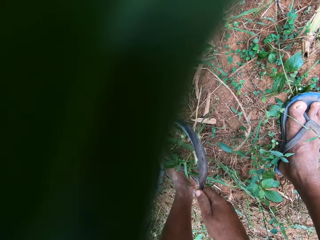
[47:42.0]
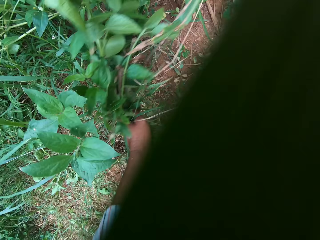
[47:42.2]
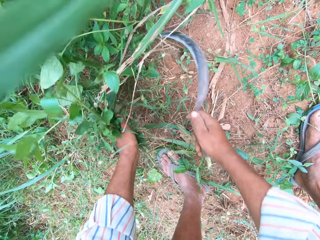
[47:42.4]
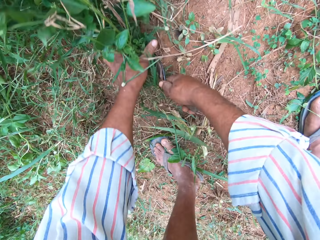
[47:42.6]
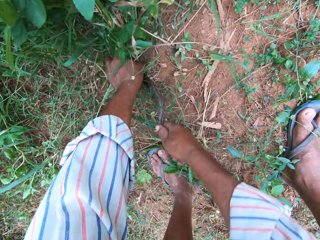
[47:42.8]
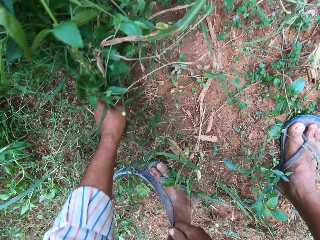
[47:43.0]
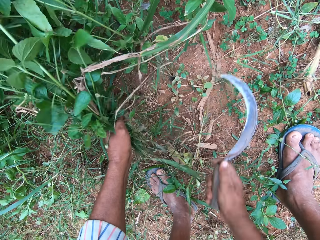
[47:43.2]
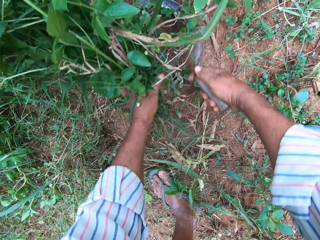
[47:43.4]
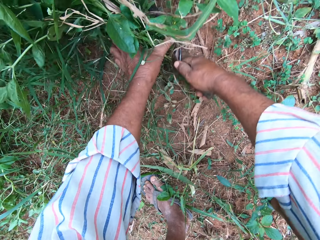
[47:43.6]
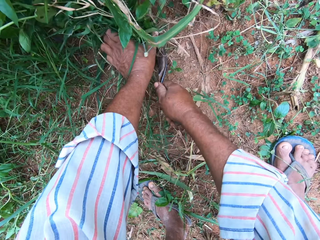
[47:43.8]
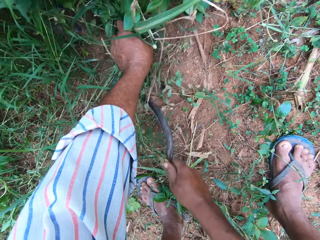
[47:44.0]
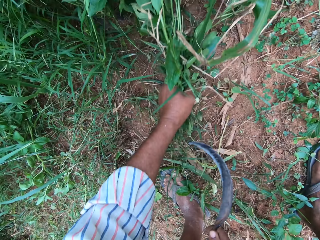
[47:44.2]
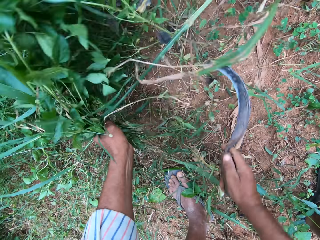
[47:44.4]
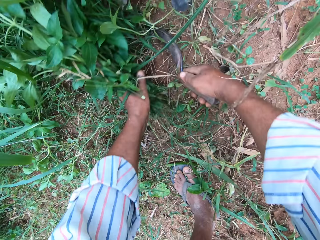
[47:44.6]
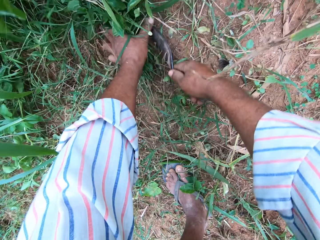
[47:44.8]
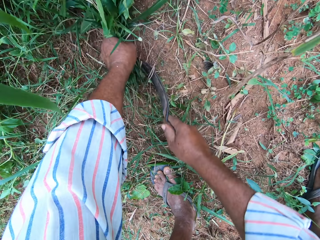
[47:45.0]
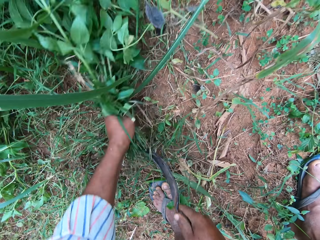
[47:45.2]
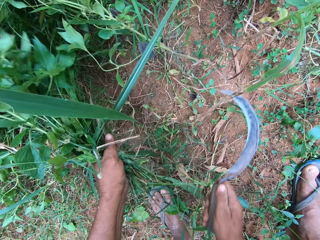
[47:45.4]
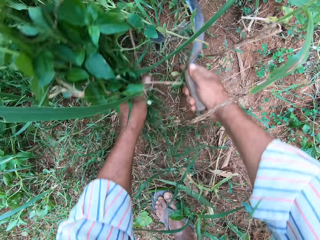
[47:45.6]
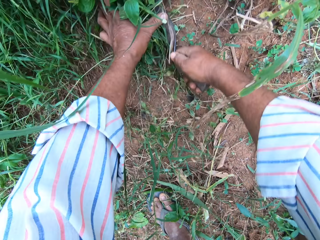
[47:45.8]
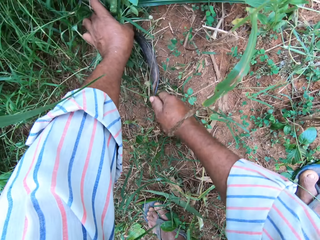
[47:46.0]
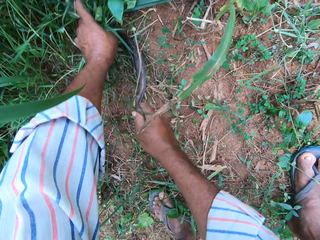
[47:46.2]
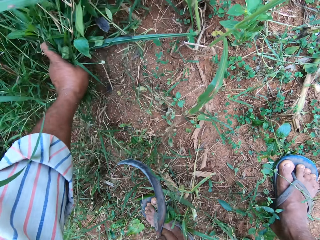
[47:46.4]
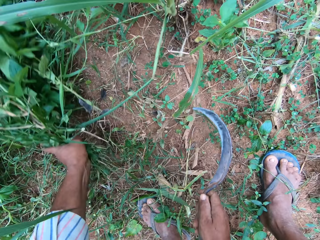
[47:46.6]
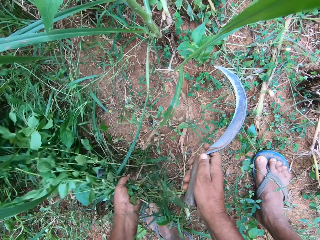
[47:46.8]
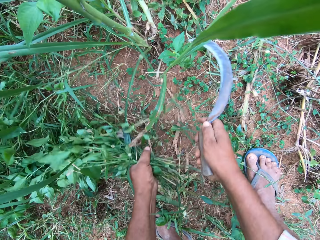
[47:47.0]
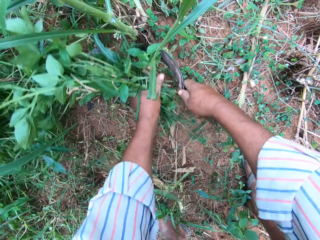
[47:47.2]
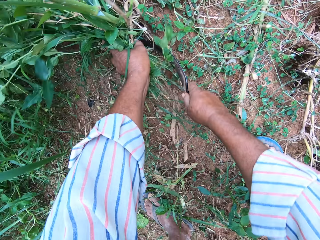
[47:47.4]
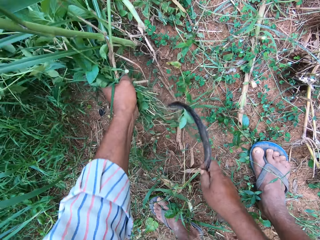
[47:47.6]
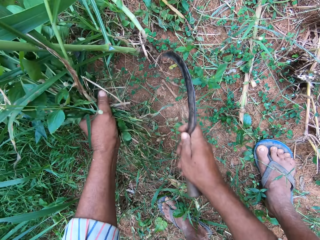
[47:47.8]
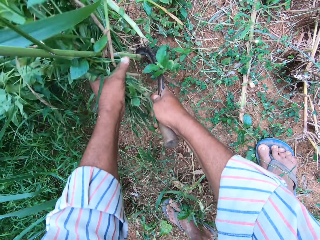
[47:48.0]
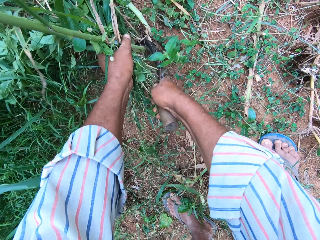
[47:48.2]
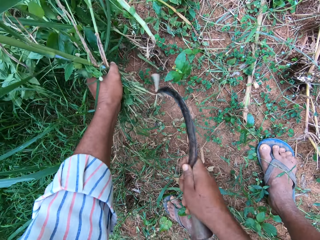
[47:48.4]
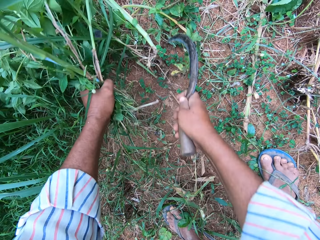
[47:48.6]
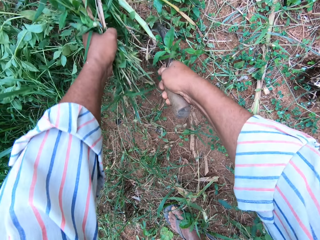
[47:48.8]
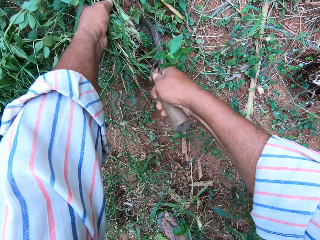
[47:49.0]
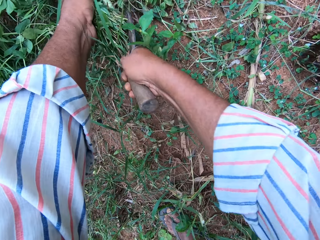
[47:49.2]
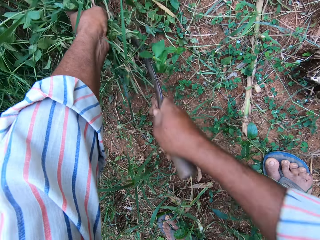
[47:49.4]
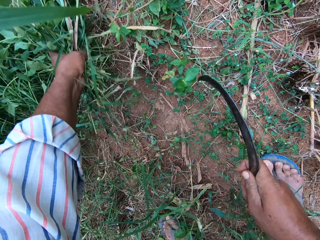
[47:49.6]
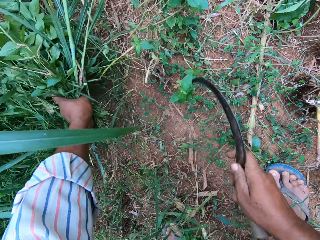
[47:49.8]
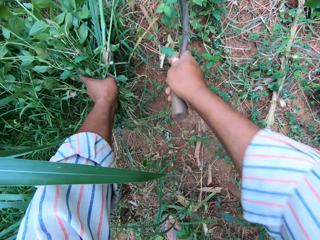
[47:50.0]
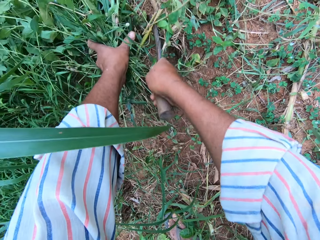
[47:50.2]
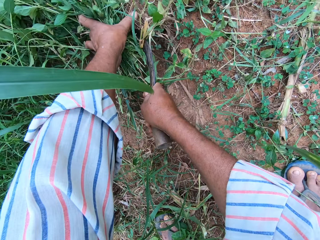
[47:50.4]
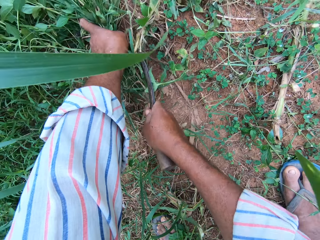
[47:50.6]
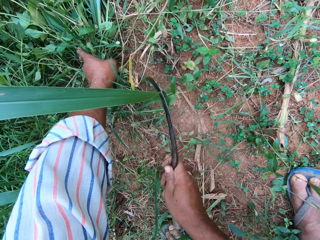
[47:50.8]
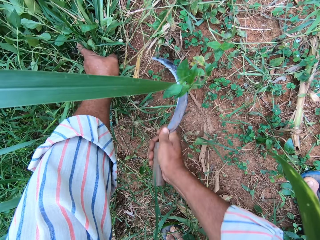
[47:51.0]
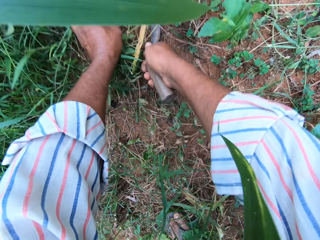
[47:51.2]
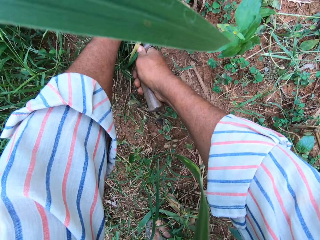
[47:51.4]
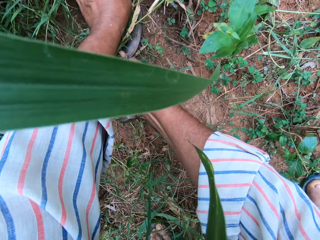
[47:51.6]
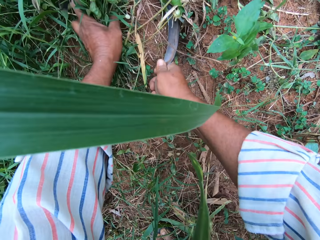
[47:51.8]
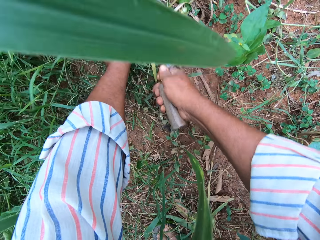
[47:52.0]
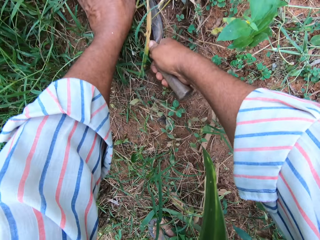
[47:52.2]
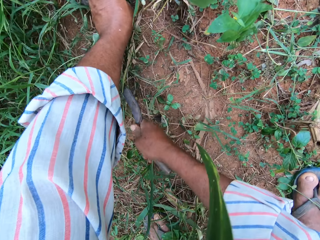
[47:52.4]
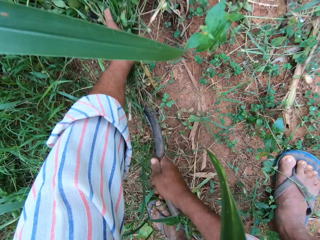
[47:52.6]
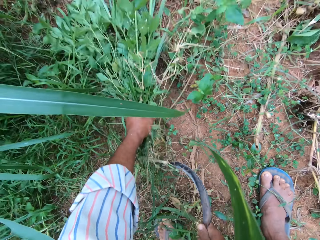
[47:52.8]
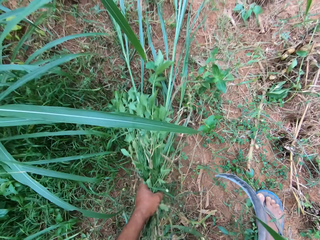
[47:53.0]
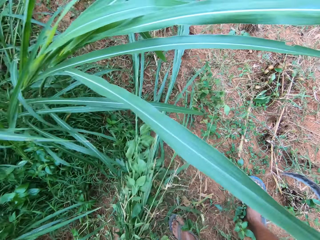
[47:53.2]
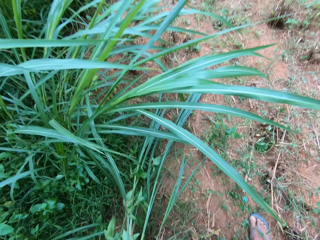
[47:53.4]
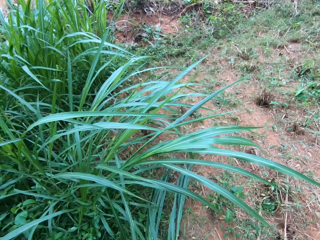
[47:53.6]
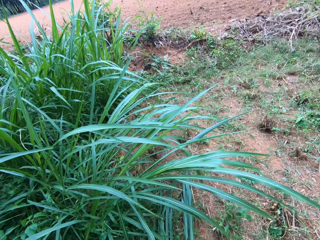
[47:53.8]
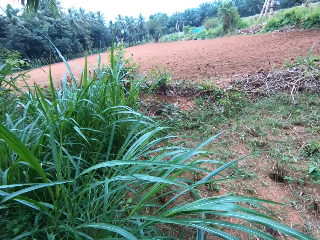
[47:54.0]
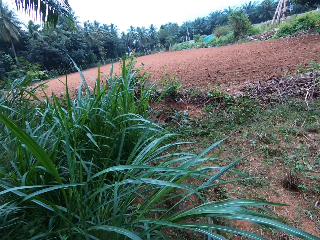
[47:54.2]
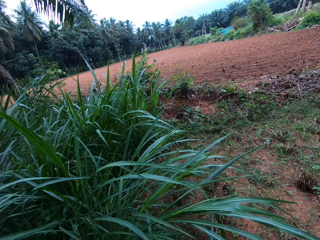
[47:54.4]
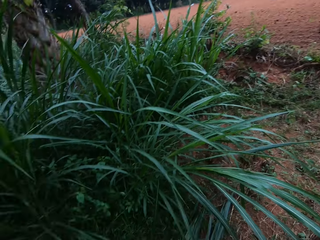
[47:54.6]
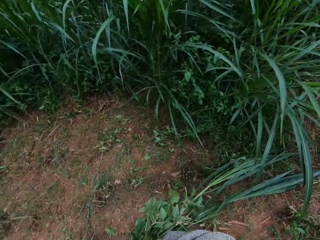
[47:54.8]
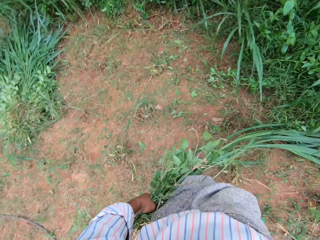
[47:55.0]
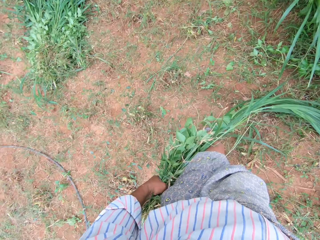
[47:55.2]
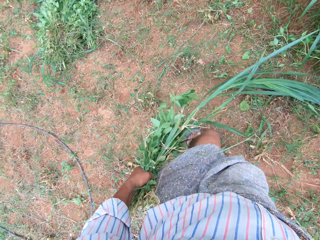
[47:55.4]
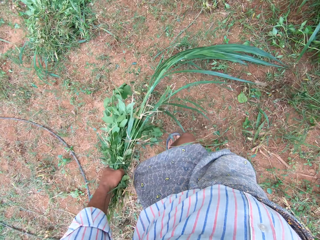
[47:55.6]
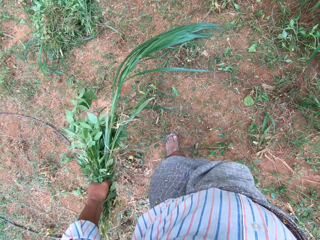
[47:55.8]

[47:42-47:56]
The camera wearer holds grass with a hand. They cut the grass with a sickle. They hold the grass with a hand. They cut the grass with the sickle. They hold the grass with a hand. They cut the grass with the sickle. They hold the grass with a hand. They cut the grass with the sickle. They hold napier grass with a hand. They cut the napier grass with the sickle. They hold the napier grass with a hand. They cut the napier grass with the sickle. They hold the napier grass with a hand. They cut the napier grass with the sickle. They hold the napier grass with a hand. They cut the napier grass with the sickle. They hold the napier grass with a hand. They cut the napier grass with the sickle. They stop cutting the grasses.

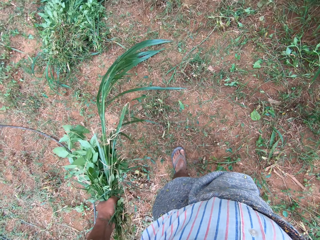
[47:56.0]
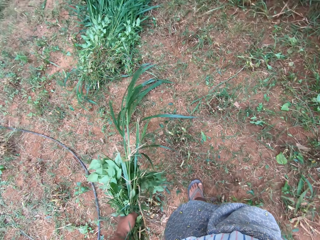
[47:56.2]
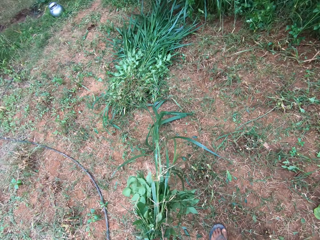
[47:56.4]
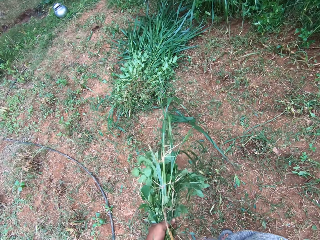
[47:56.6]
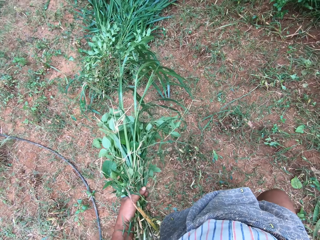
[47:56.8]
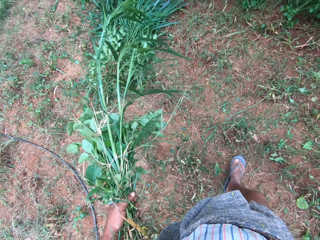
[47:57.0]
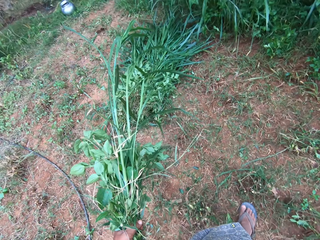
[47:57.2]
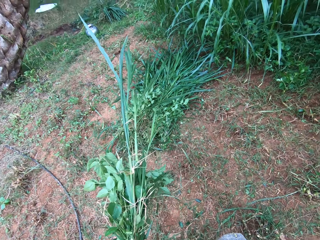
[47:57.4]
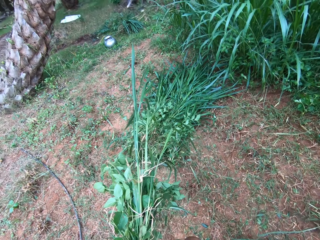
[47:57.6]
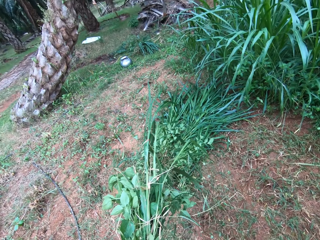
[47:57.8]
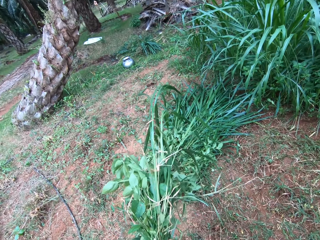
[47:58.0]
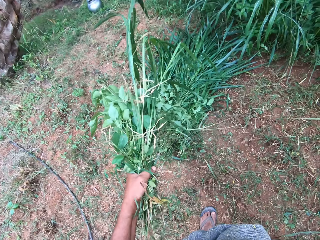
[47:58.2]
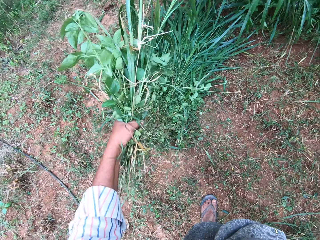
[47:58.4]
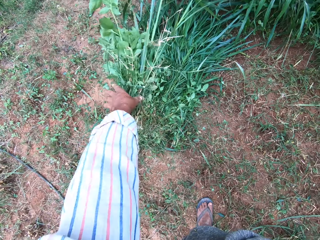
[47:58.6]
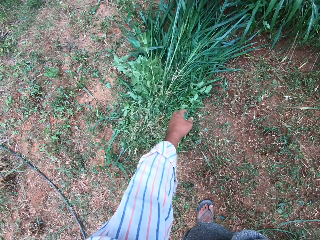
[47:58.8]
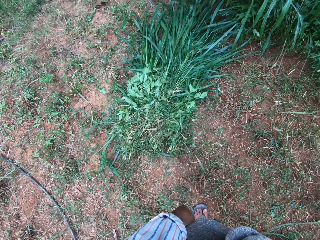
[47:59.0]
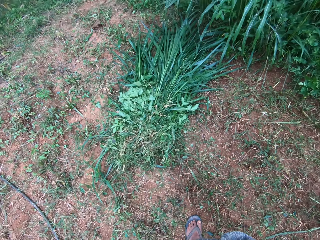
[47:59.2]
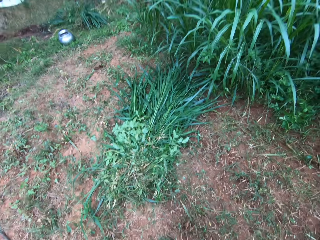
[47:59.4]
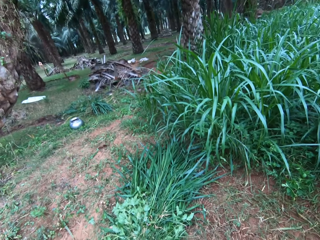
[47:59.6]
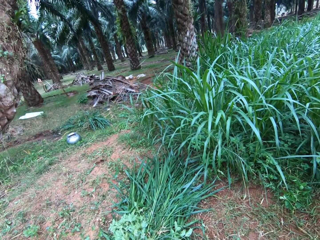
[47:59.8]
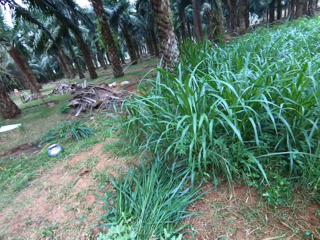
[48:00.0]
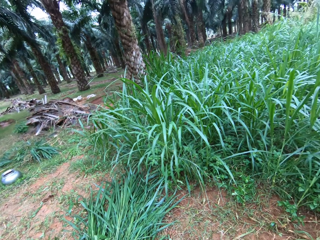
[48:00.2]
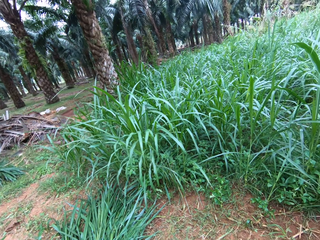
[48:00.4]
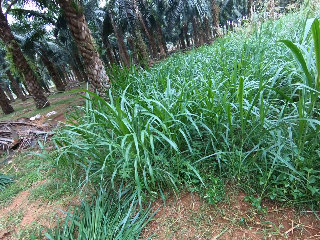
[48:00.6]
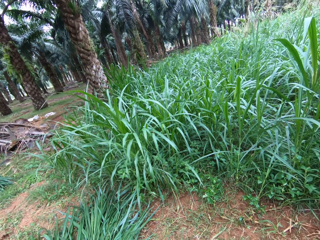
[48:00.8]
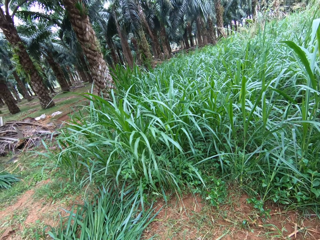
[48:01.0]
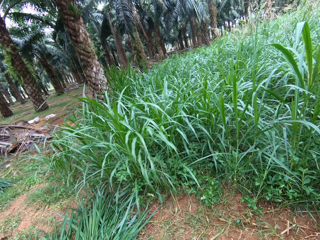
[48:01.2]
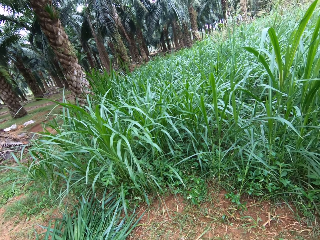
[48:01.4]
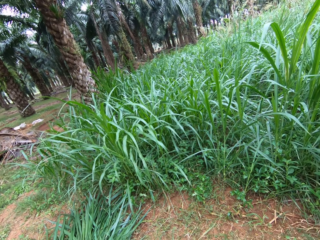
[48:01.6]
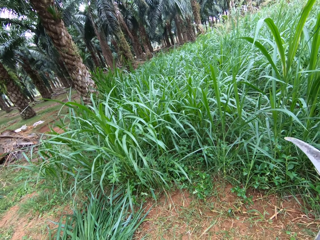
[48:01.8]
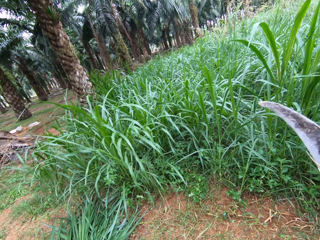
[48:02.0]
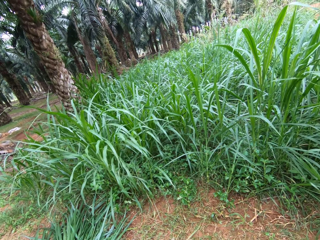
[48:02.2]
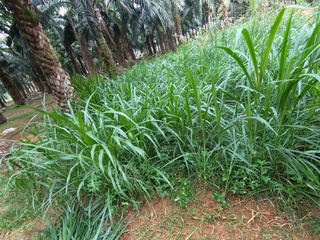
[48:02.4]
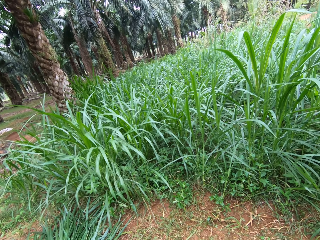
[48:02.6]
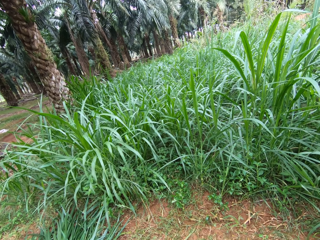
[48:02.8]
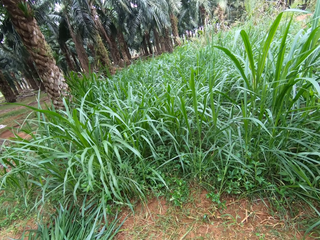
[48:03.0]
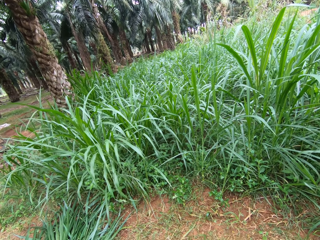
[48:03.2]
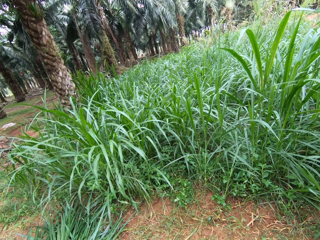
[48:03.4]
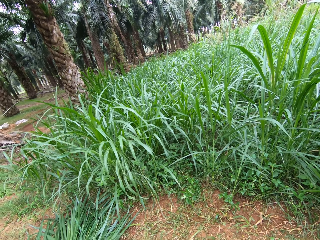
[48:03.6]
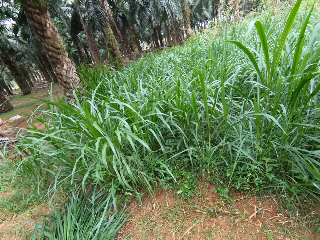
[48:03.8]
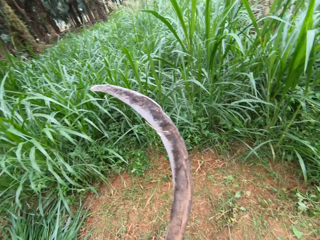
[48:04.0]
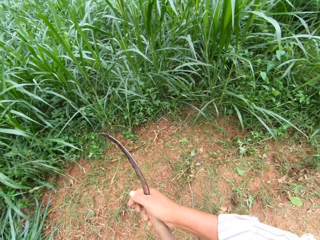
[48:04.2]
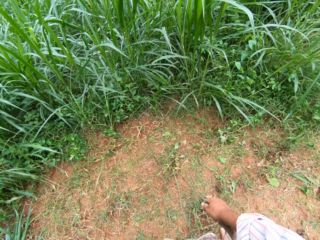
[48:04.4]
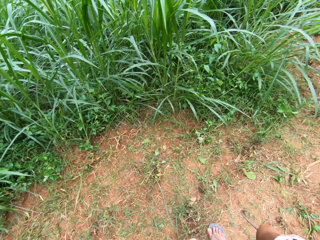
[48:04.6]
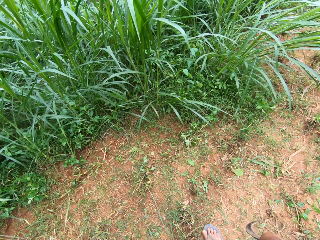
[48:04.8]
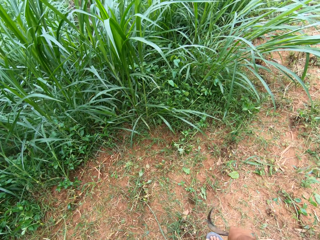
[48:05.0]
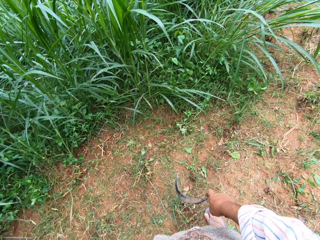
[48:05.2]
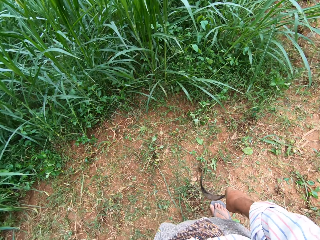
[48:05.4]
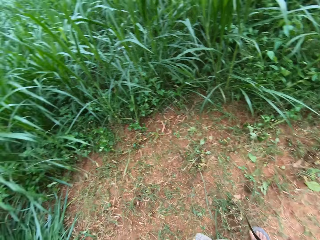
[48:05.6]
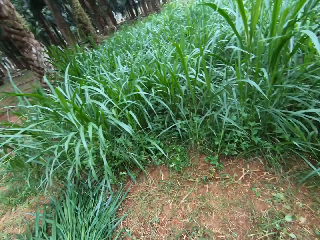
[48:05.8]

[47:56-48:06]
The camera wearer drops the grasses on the floor with his left hand. He looks around. He moves a sickle.
